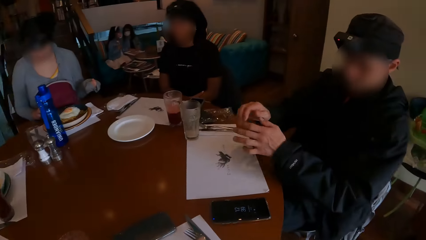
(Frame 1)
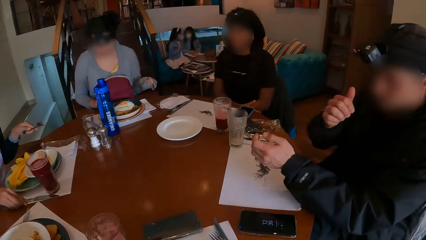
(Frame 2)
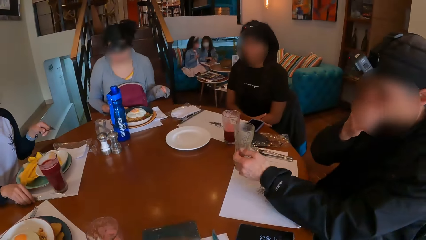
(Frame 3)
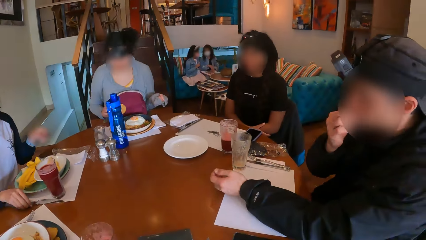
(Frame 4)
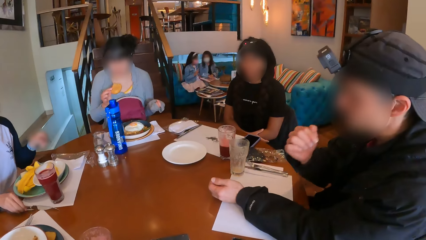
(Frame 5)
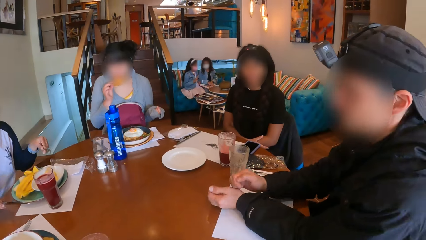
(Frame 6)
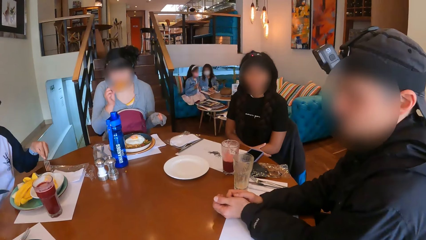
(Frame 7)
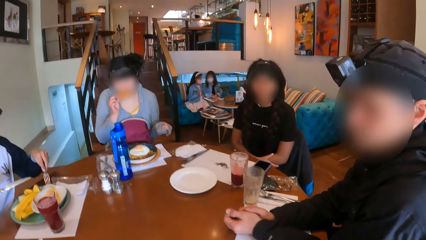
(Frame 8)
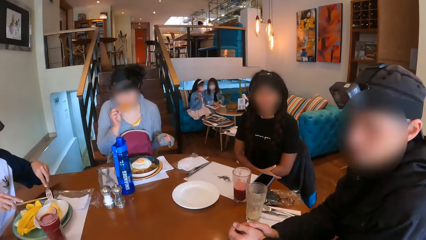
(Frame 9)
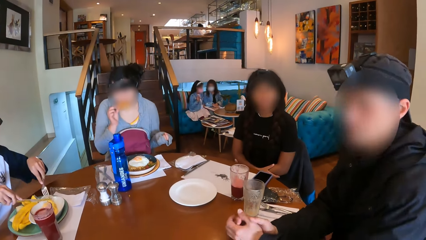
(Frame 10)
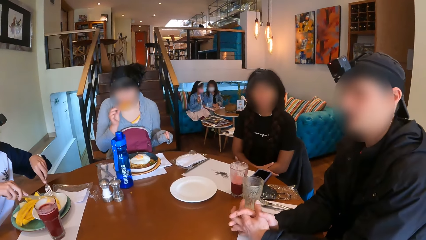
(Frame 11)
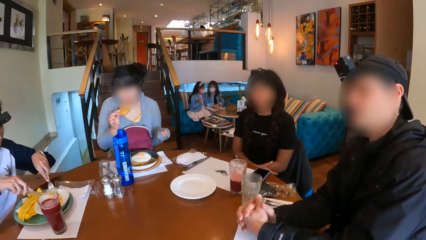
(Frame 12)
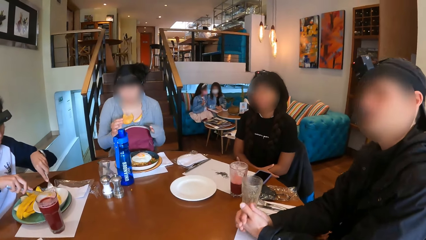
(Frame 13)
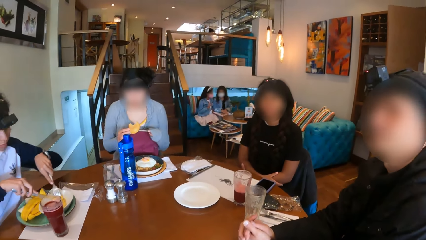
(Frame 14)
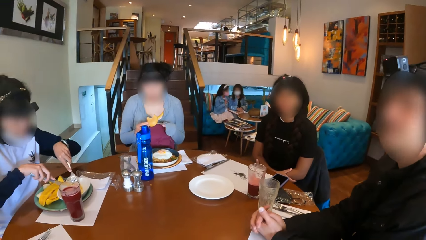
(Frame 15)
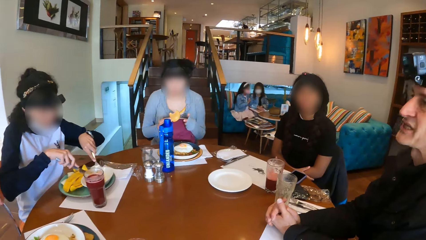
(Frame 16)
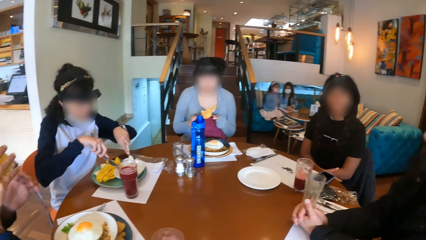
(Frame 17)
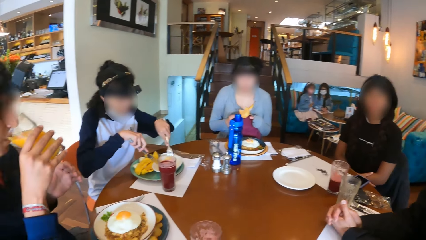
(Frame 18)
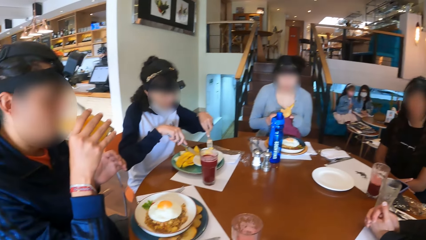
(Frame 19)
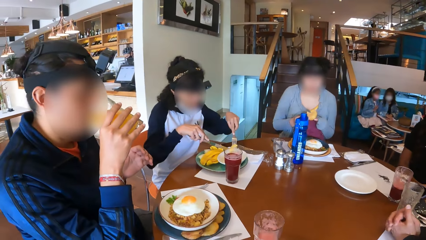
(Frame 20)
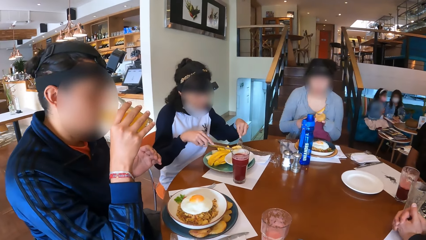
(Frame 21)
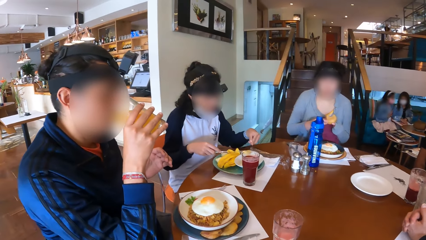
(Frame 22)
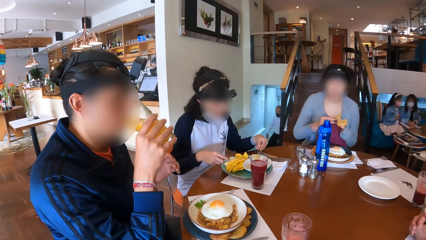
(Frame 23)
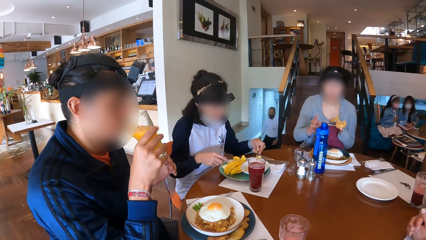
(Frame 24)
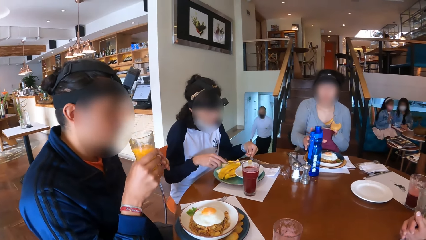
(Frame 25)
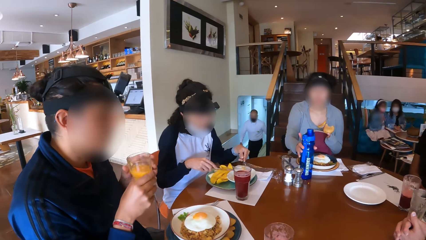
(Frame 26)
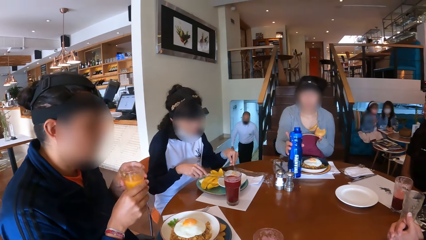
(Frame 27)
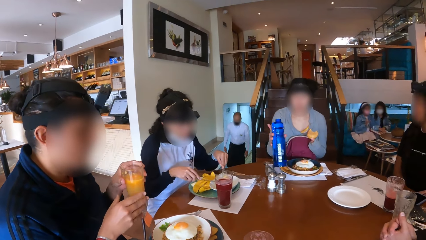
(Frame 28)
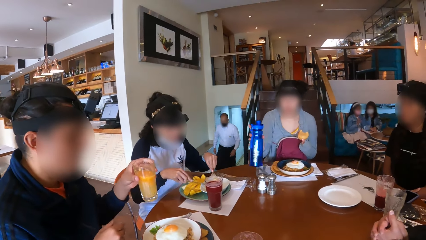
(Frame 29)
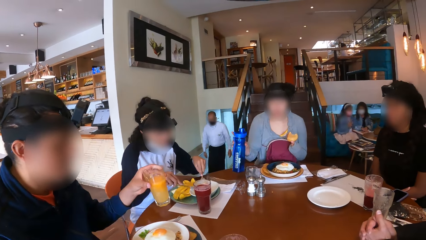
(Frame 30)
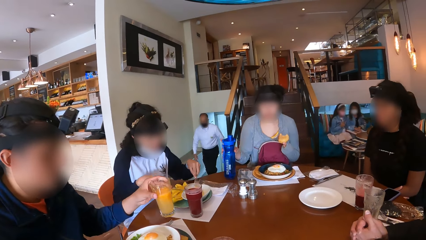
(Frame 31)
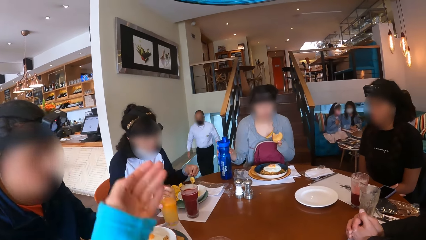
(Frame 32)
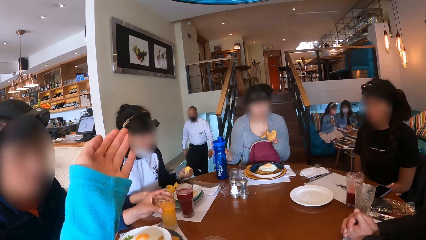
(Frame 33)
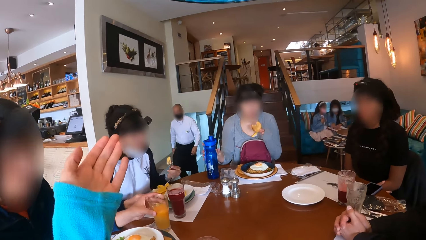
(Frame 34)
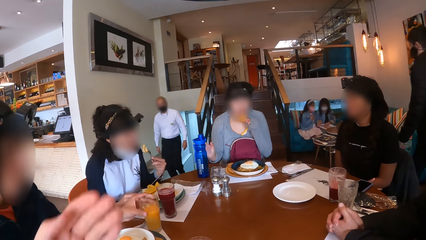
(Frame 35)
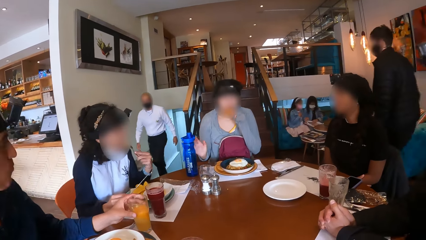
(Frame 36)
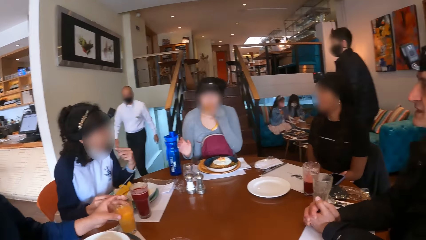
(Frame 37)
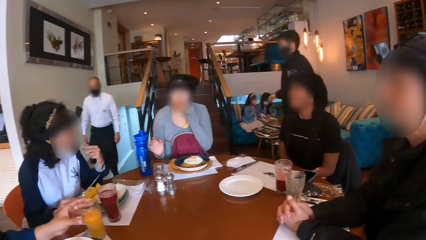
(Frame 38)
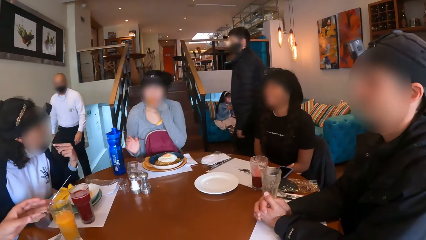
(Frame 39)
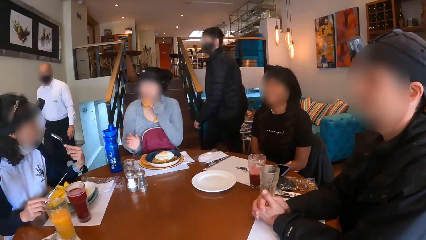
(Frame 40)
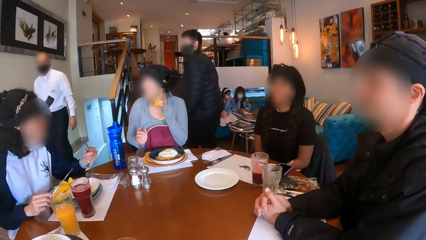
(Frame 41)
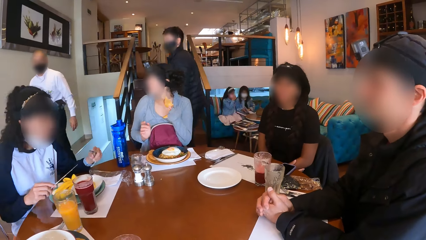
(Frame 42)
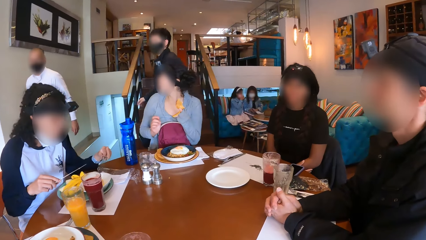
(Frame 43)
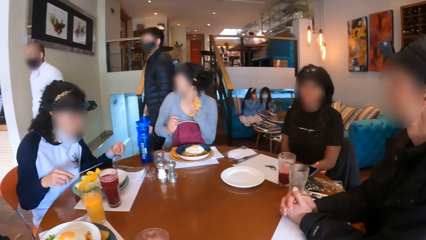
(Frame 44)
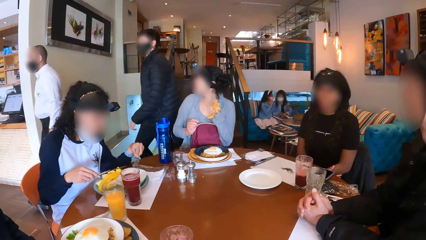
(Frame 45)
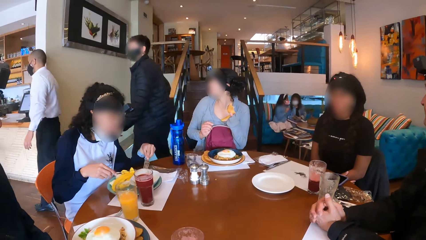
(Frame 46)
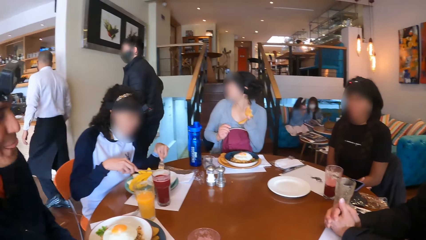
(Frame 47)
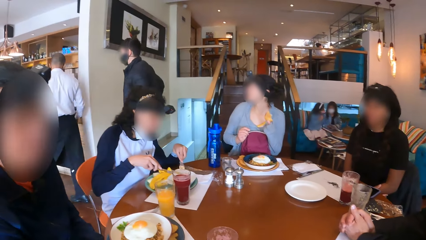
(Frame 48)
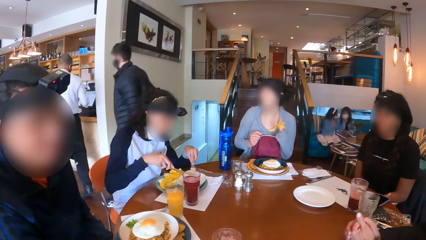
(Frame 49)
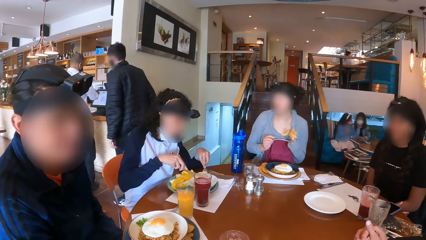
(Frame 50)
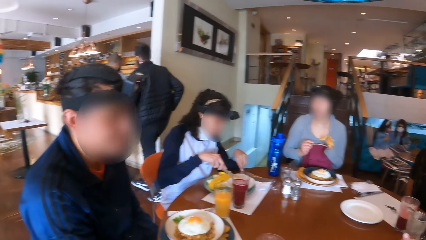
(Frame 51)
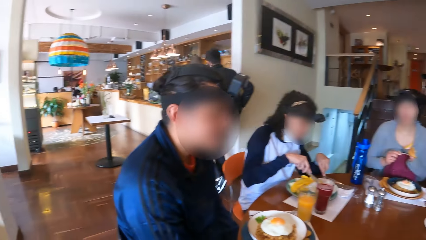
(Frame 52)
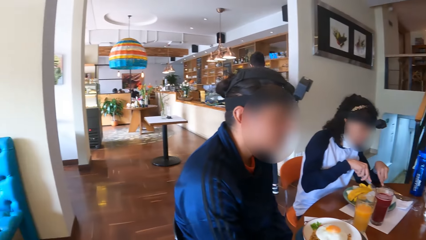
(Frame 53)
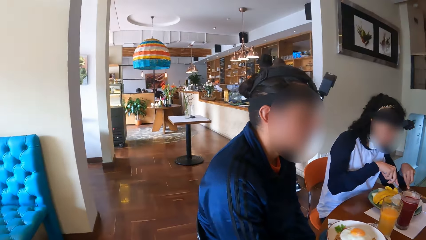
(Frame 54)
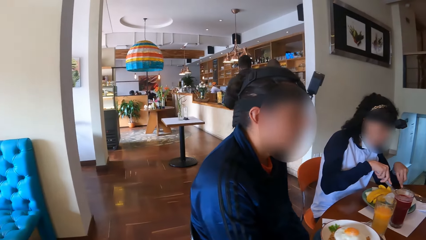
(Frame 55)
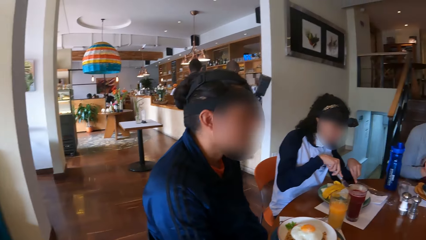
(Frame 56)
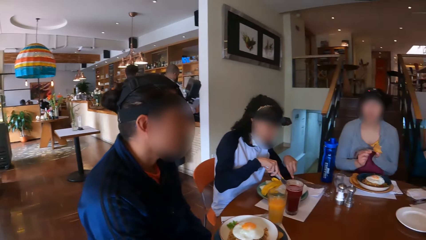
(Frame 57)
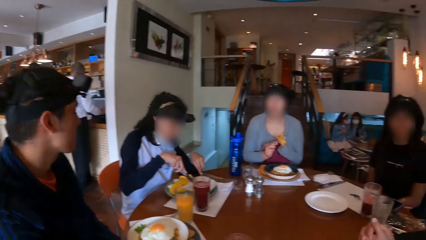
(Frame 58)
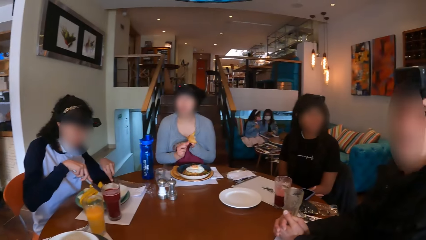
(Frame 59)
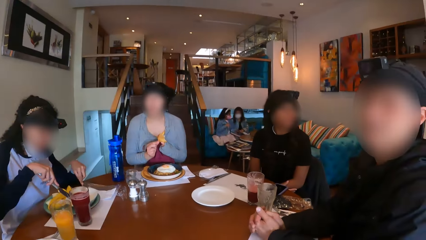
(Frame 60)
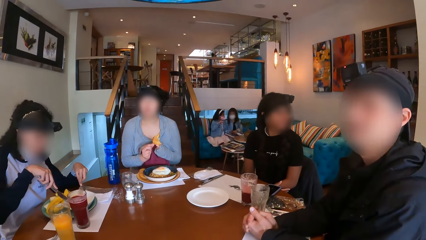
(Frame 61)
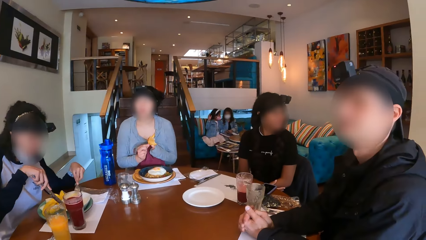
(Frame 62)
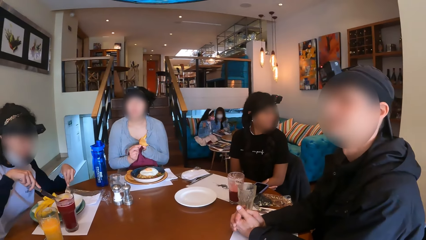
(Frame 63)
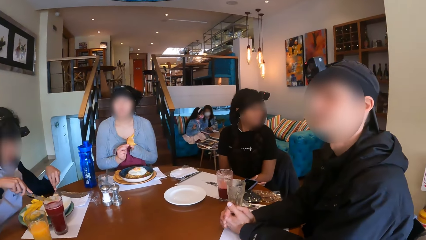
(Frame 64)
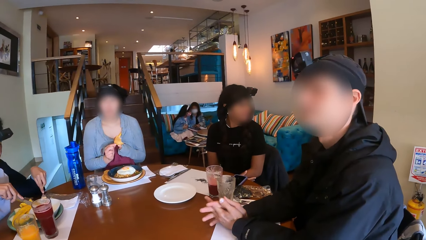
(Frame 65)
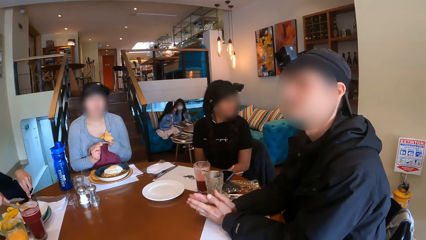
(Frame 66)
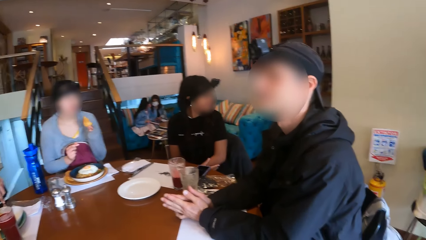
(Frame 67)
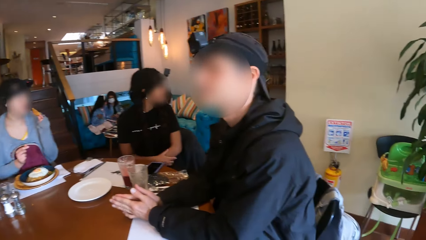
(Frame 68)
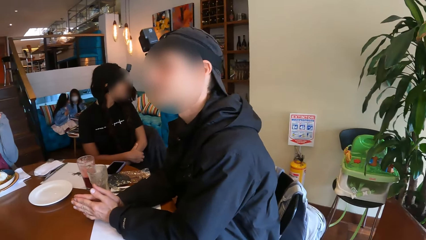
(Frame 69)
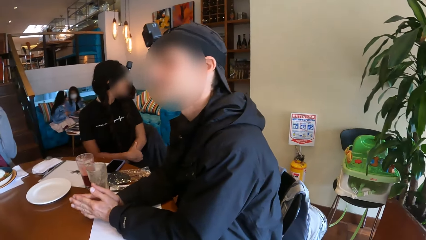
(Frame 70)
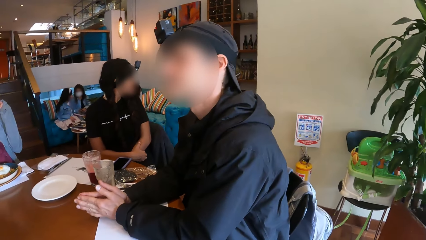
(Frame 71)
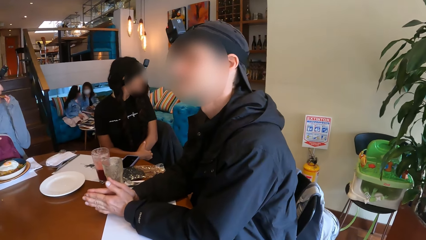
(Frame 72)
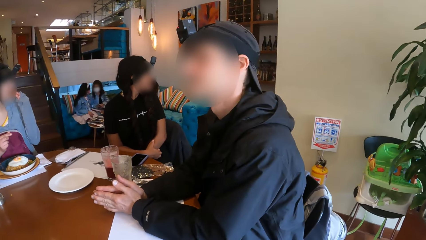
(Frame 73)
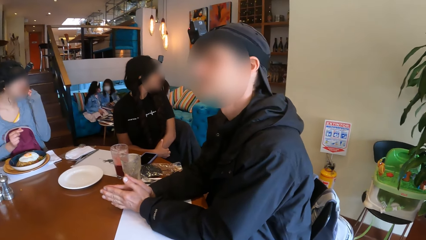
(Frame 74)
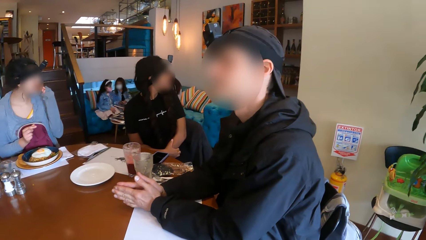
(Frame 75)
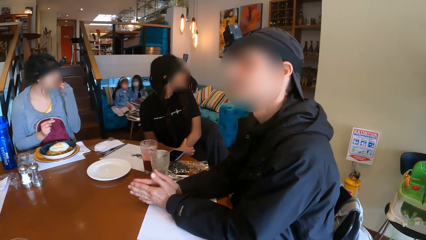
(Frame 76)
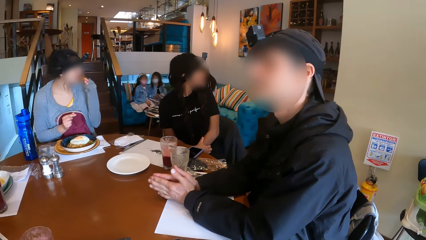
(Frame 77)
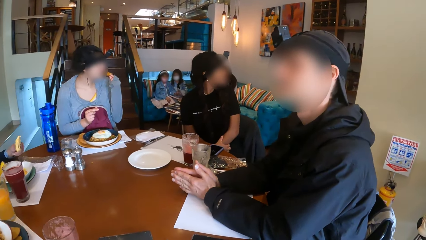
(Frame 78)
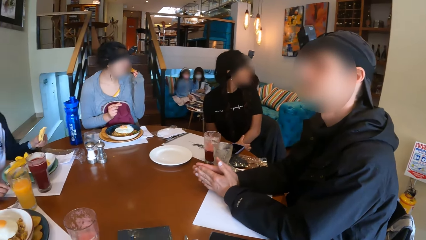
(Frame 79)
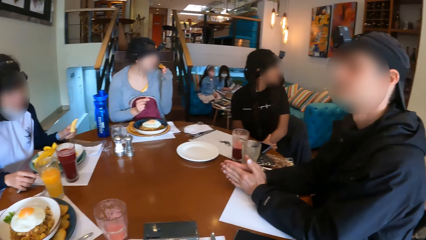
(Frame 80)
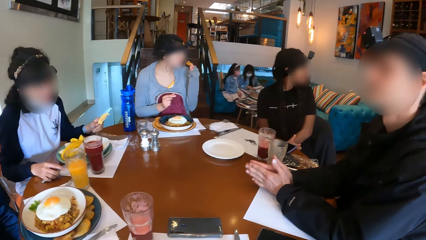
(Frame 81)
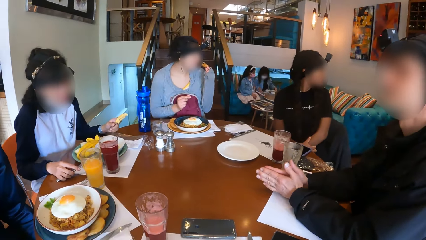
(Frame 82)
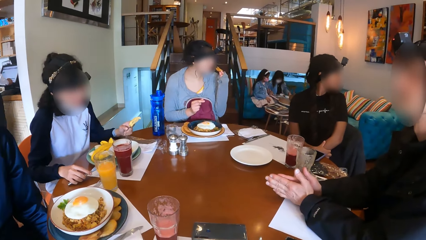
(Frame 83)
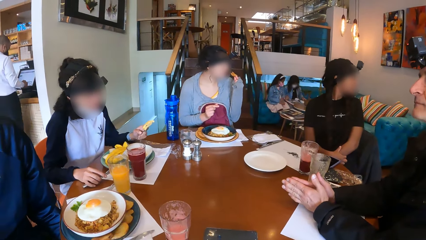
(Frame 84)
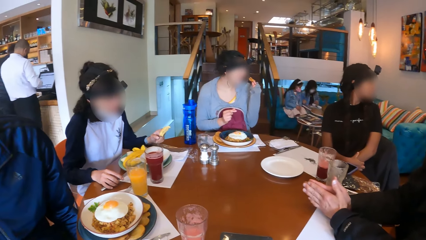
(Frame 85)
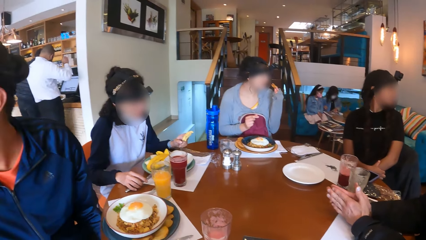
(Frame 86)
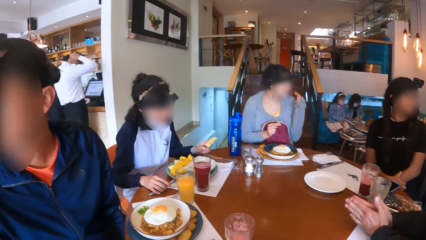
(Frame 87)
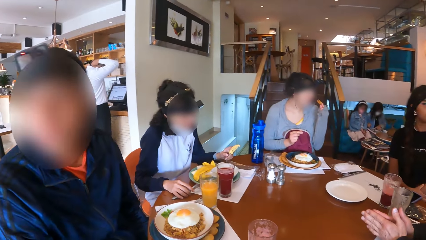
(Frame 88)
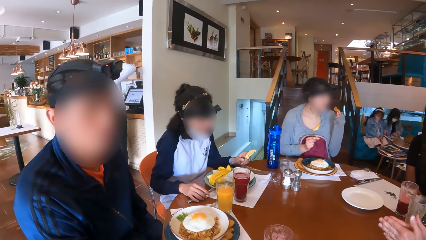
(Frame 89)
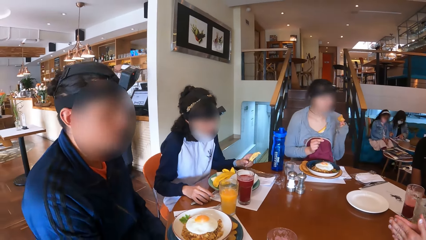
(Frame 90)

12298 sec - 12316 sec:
The man adjusts the placemat on the table with his right hand. The woman picks up a snack on the plate on the table with her right hand. Another woman picks up a knife on the table with her right hand. The first woman eats the snack in her right hand. A man eats something. The other woman takes food from the plate on the table with the cutleries in her hands. The first man interacts with the camera wearer and the group of people. The first woman passes the snack from her right hand to her left hand. Another man drinks juice from a cup of juice in his right hand. The camera wearer looks around the room. The first woman picks up a water bottle on the table with her right hand. The man passes the cup of juice in his right hand to his left hand. The first woman drops the water bottle in her right hand on the table. The waiter walks past the group of people at the dining table. The man puts the cup of juice in his left hand on the table. The first woman eats the snack in her left hand. Another man walks past the group of people at the dining table. The other woman puts the food in the fork in her left hand in her mouth. The camera wearer looks around the room. The other woman takes food from the plate on the table with the cutleries in her hands. The first woman eats the snack in her left hand. The man gestures out with his hands.
